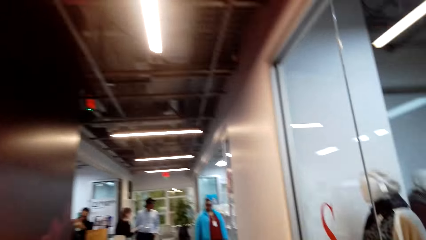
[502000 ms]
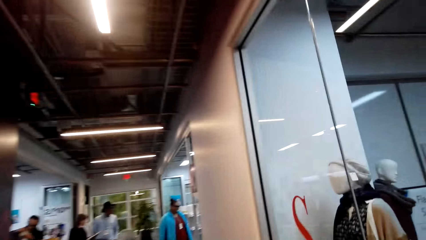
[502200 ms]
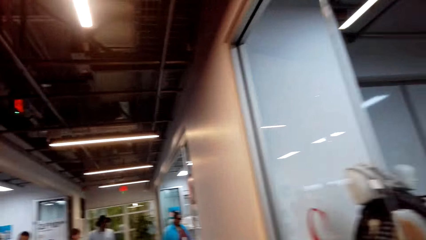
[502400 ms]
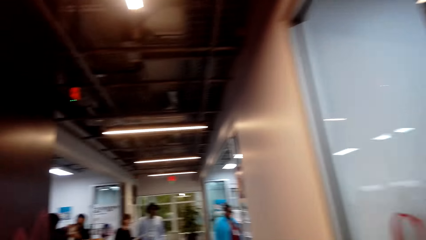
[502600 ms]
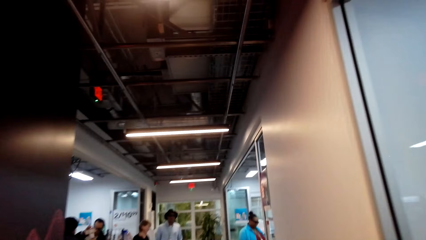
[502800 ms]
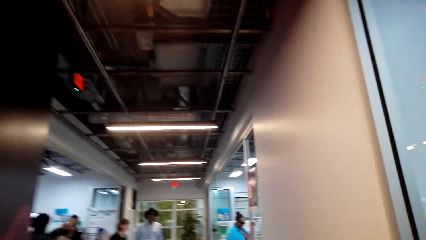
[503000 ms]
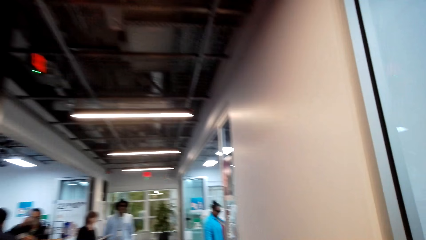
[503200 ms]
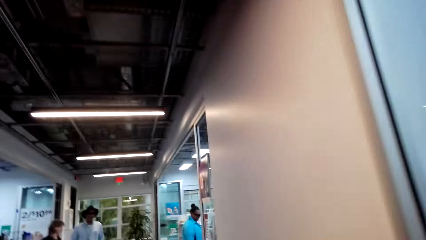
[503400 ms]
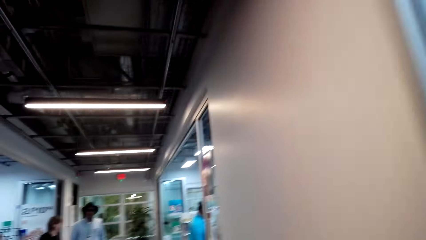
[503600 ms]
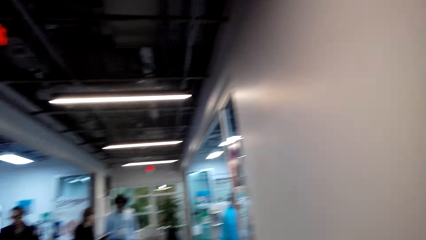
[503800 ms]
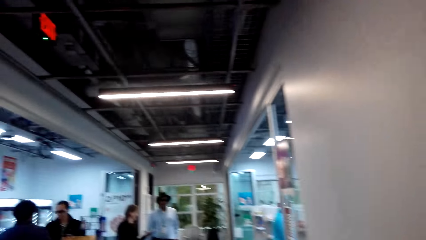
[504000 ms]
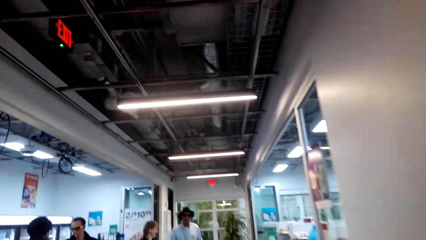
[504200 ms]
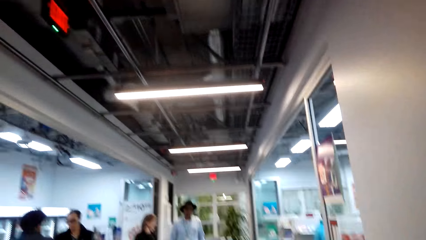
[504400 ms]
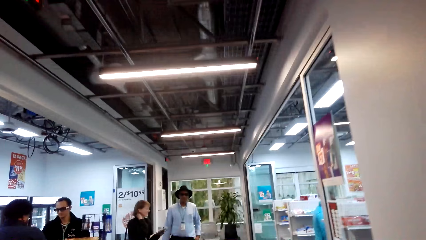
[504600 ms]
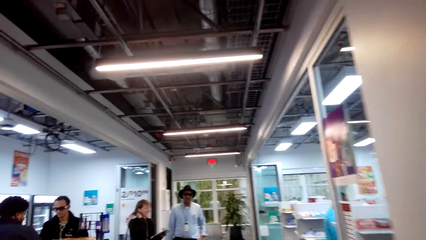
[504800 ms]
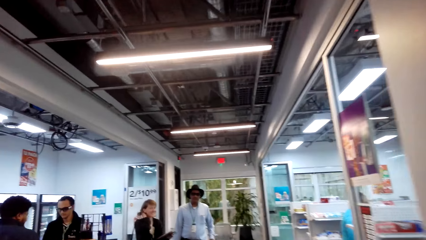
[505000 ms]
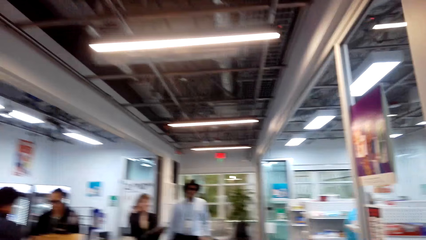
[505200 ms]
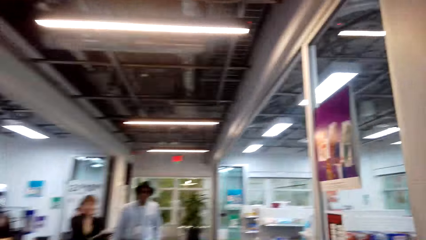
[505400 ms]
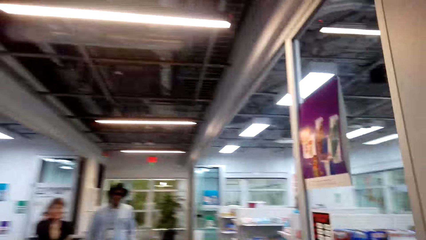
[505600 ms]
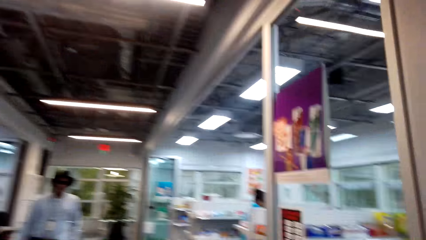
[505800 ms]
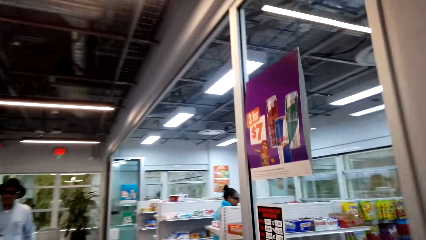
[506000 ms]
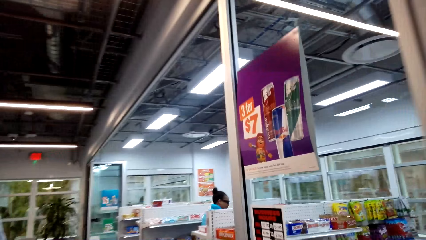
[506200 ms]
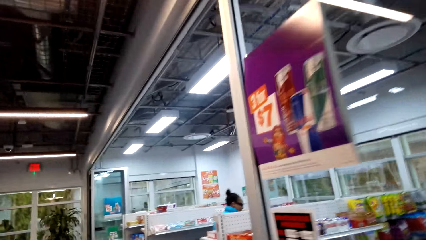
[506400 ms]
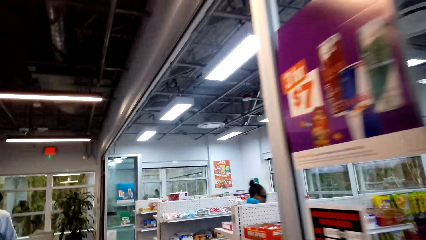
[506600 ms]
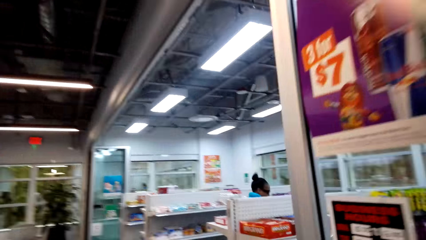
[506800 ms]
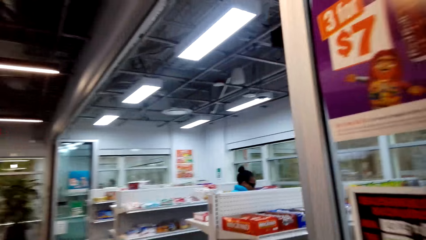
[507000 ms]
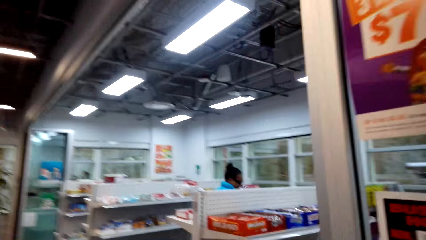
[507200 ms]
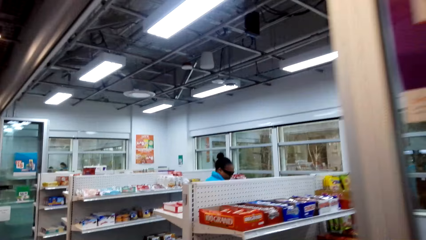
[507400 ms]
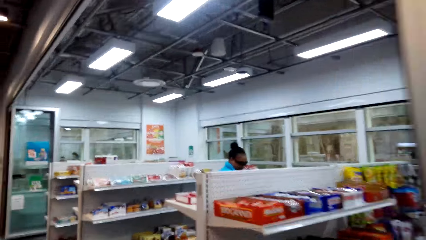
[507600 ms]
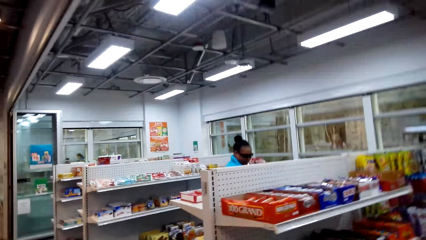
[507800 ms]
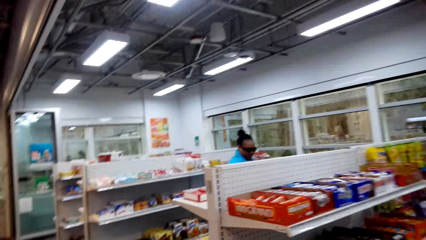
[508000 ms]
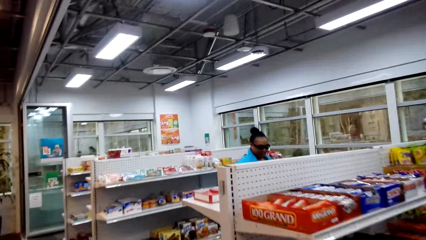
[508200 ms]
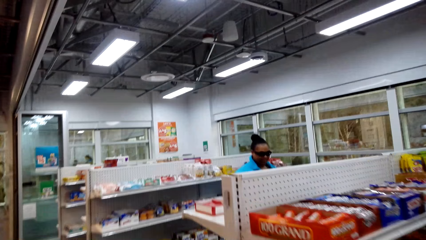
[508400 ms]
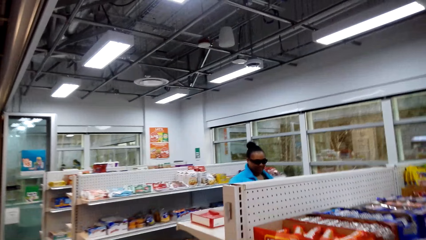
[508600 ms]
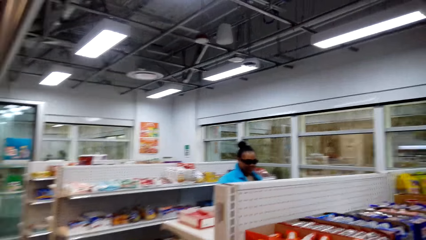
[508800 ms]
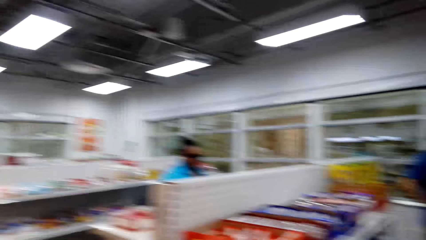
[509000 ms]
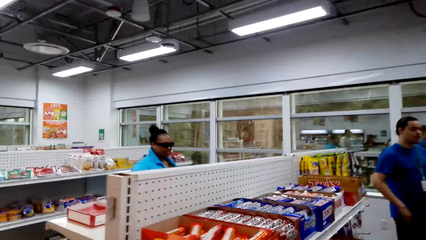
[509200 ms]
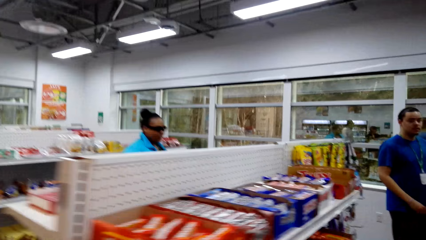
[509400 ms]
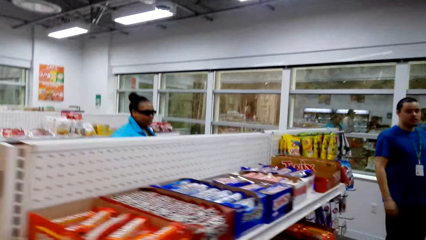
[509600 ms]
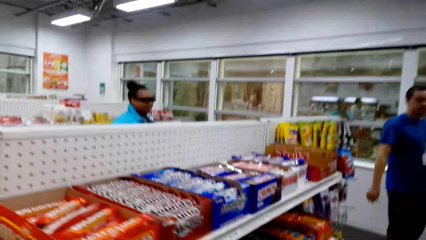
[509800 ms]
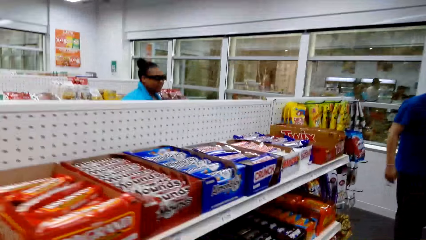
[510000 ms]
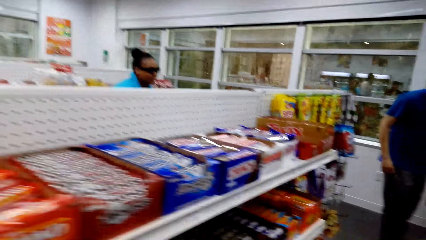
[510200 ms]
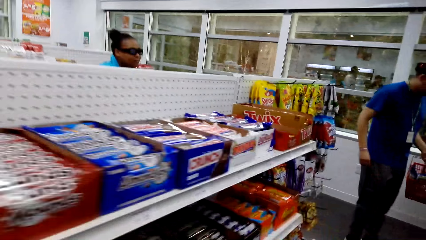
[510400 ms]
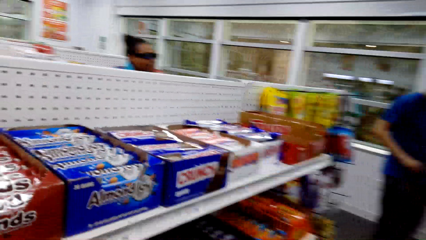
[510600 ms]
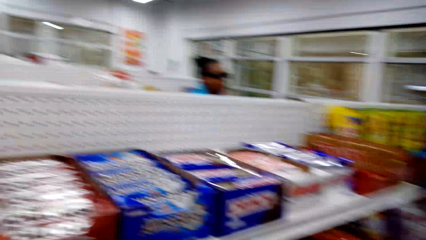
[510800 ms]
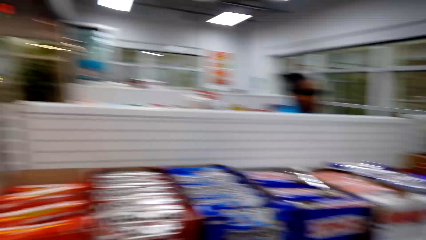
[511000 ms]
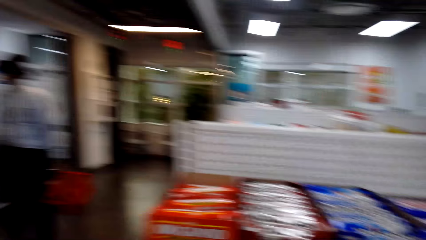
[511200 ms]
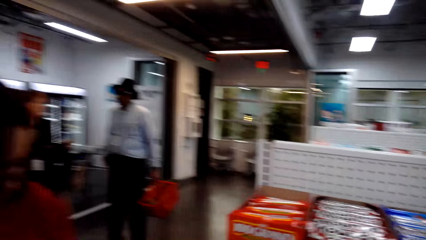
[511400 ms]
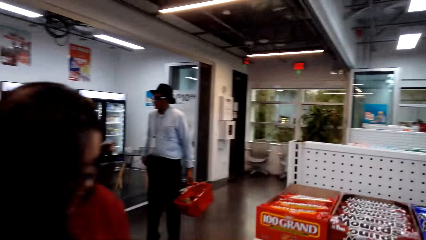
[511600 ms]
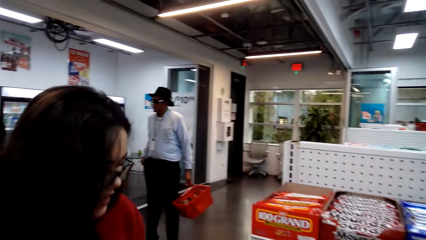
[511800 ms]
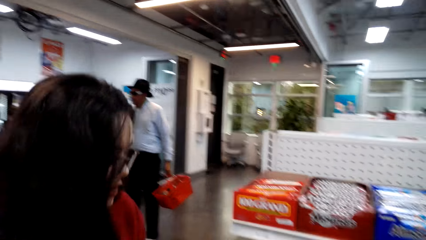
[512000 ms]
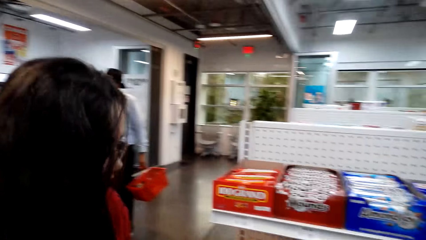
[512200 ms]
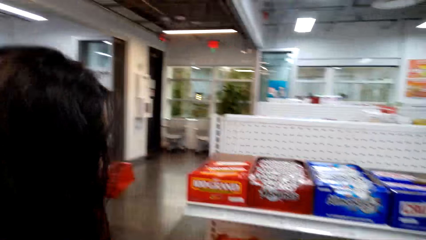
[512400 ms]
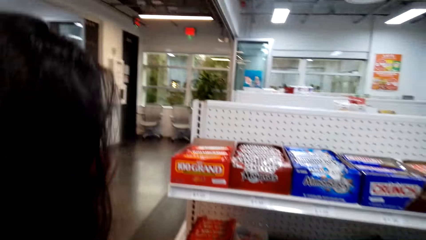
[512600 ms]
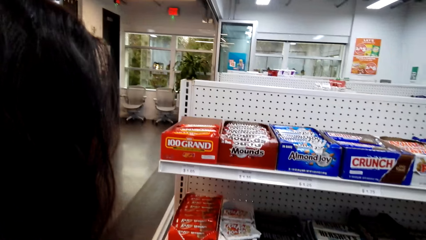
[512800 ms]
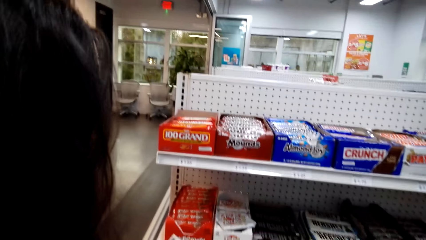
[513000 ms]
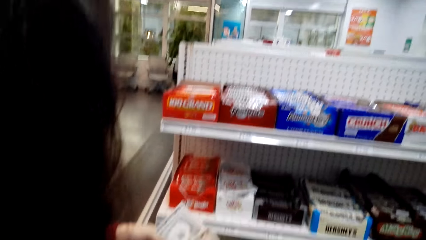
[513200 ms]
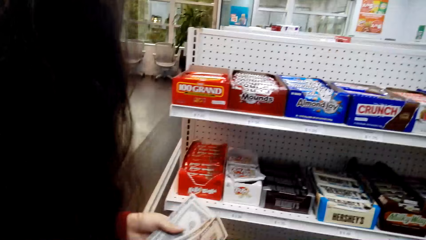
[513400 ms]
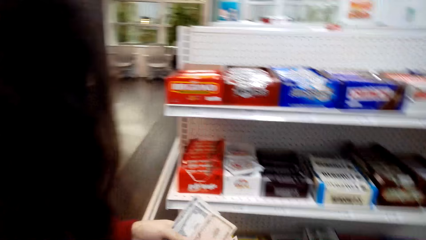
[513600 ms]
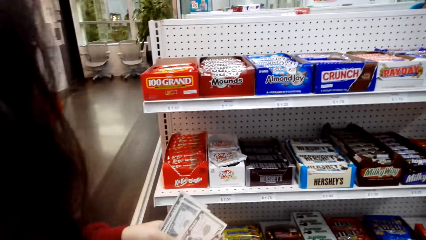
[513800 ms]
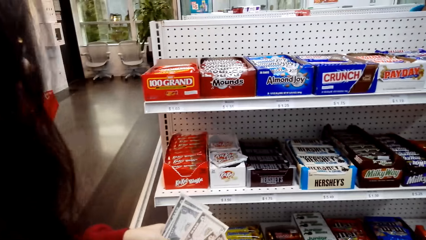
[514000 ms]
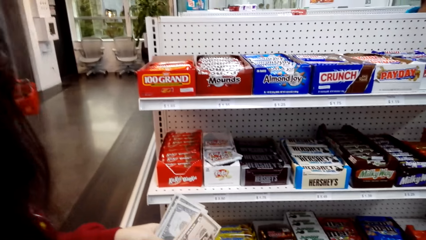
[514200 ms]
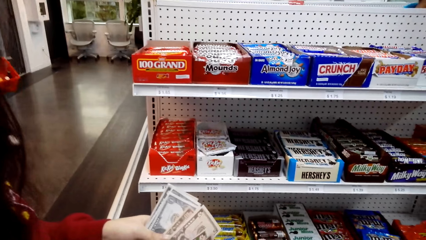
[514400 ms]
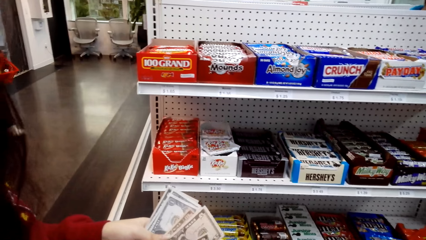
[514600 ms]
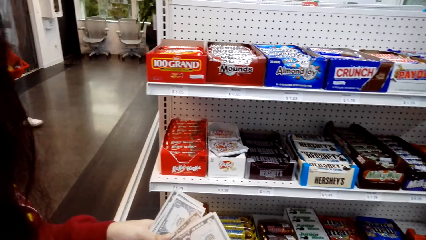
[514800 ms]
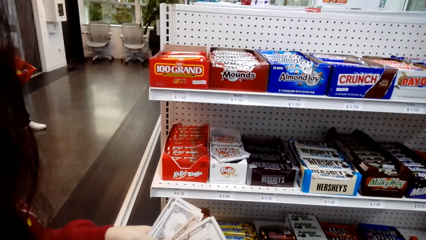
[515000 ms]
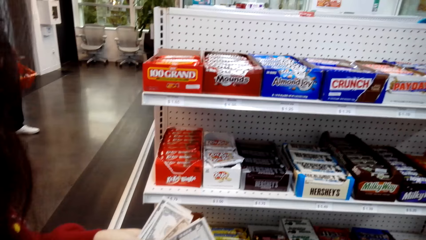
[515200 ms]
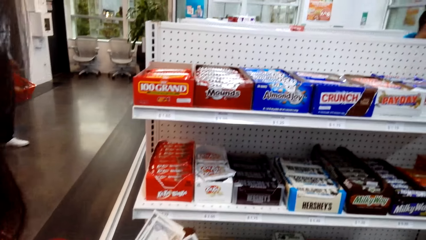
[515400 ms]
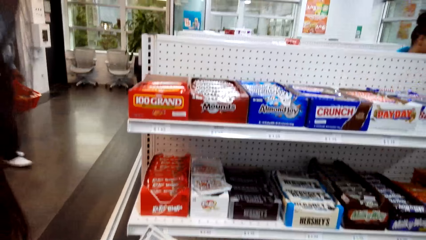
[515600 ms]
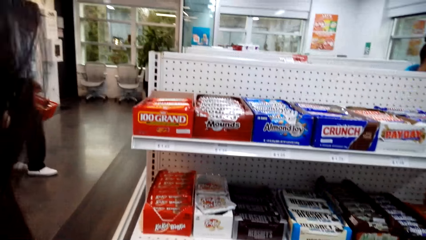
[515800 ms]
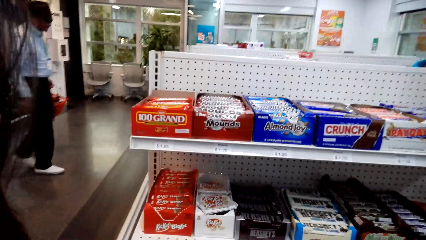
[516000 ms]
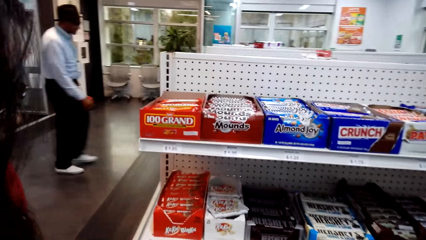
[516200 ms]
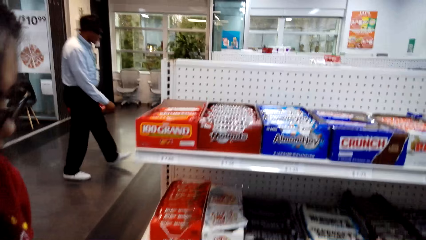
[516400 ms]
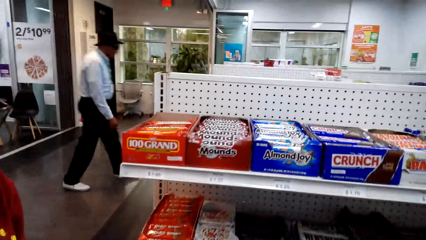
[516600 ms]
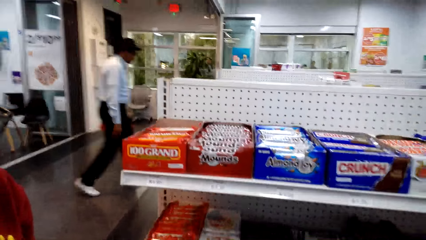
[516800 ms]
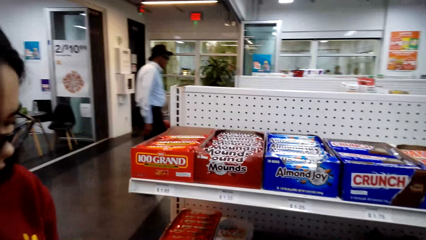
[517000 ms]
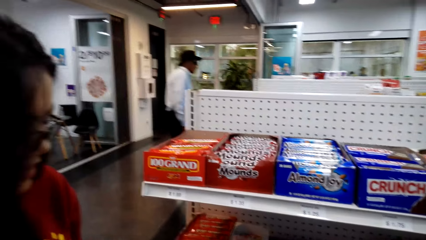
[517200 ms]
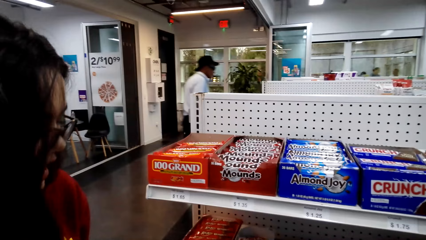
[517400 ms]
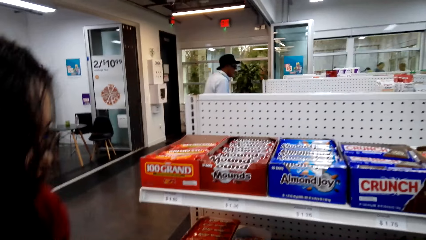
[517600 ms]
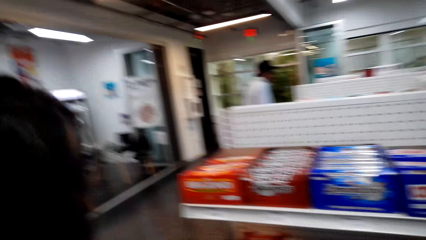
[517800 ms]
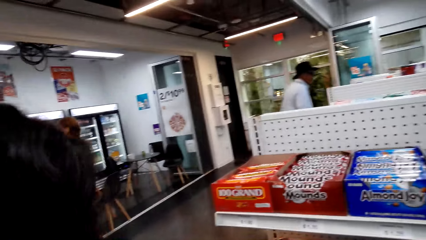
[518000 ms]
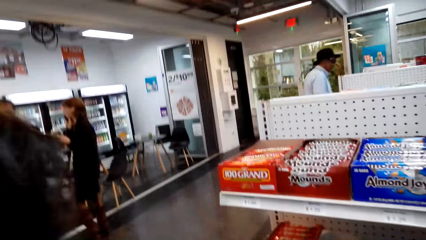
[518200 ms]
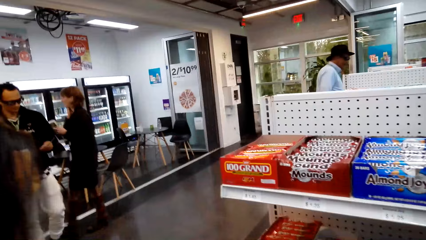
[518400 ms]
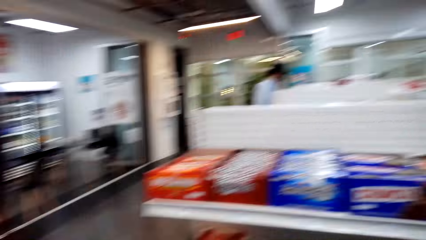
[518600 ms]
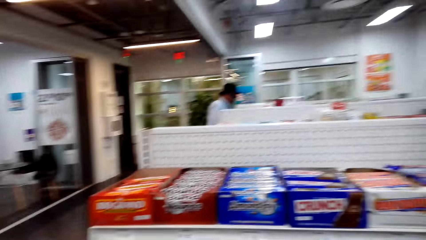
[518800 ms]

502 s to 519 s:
The camera wearer walks out. A person walks while talking. The camera wearer looks at the snacks shelf. The person talks while counting the money.
